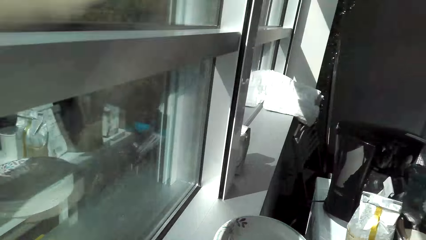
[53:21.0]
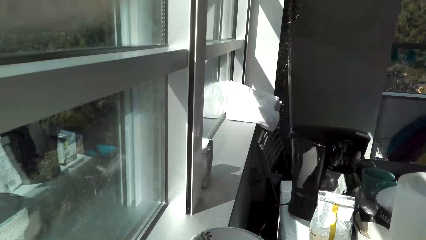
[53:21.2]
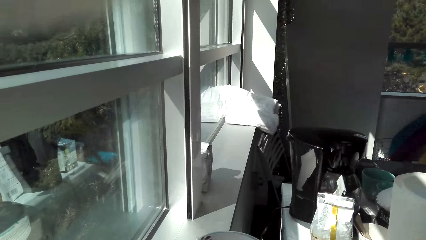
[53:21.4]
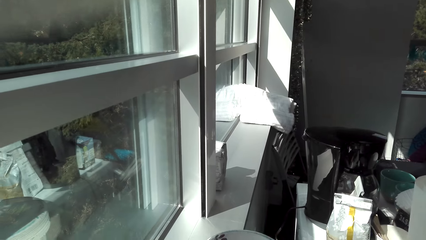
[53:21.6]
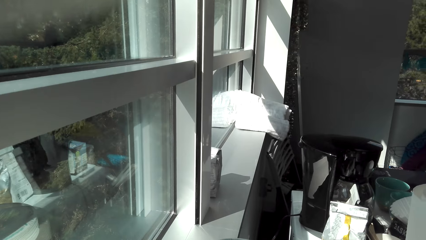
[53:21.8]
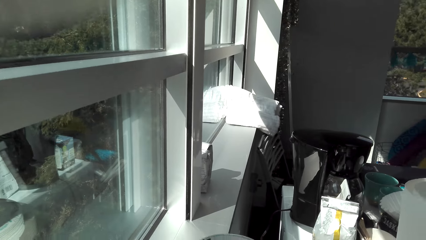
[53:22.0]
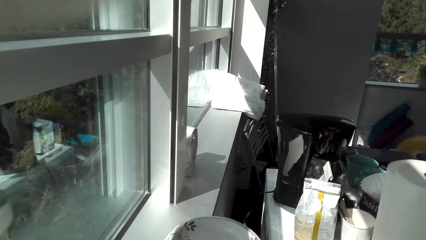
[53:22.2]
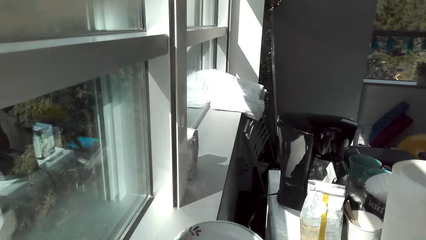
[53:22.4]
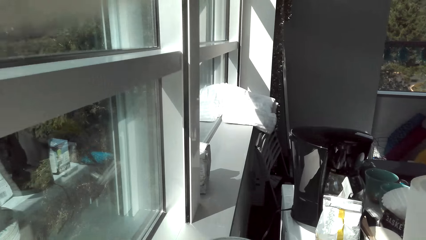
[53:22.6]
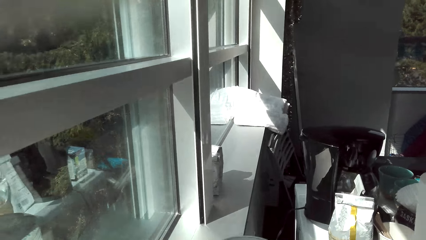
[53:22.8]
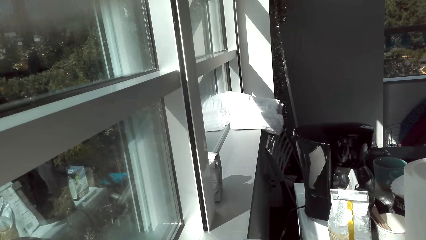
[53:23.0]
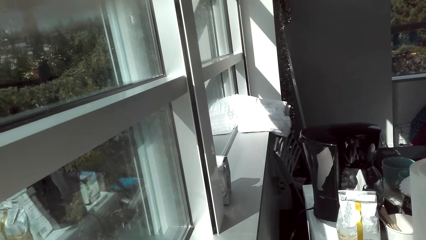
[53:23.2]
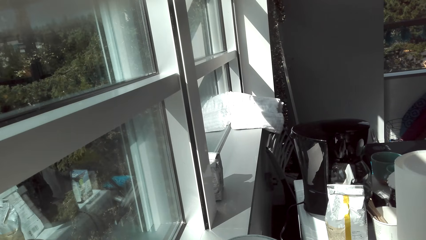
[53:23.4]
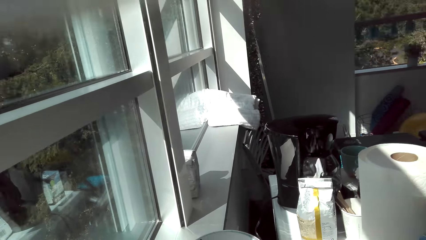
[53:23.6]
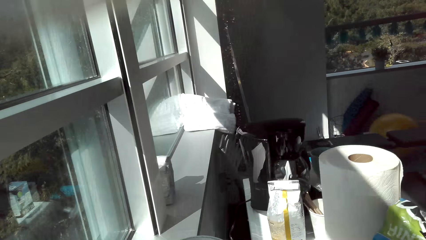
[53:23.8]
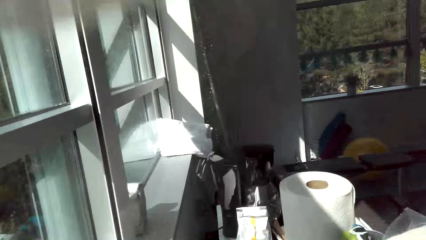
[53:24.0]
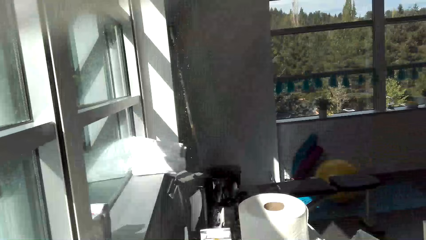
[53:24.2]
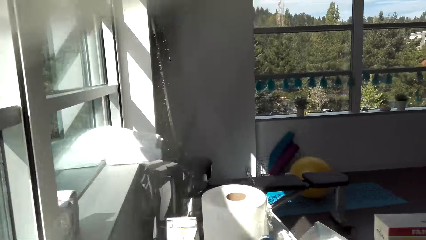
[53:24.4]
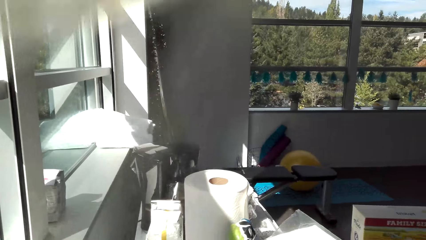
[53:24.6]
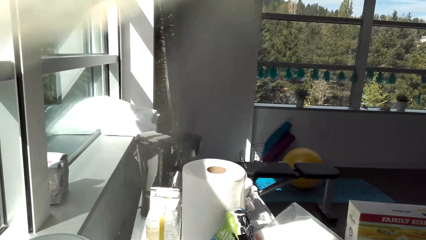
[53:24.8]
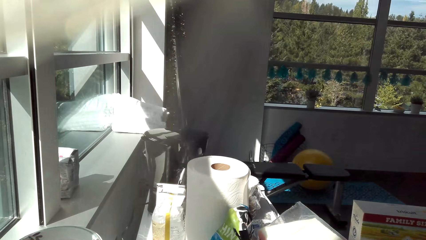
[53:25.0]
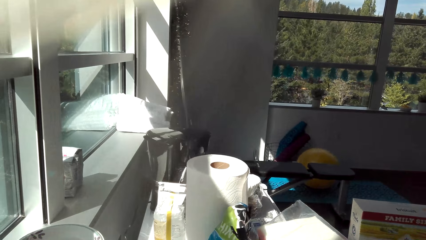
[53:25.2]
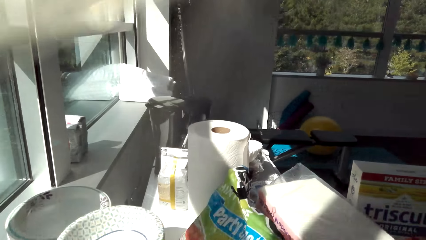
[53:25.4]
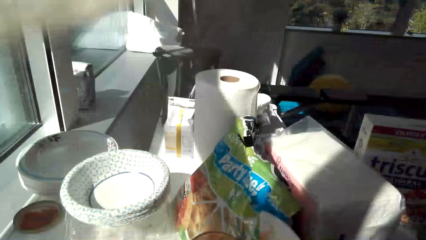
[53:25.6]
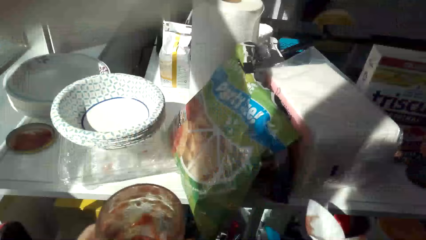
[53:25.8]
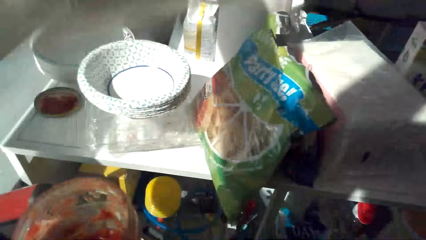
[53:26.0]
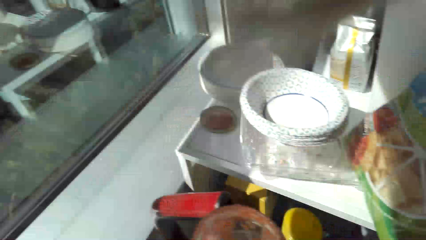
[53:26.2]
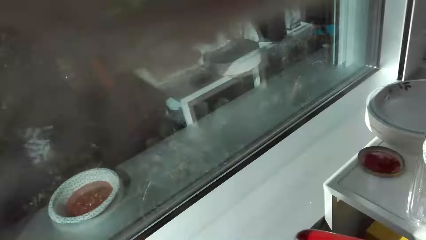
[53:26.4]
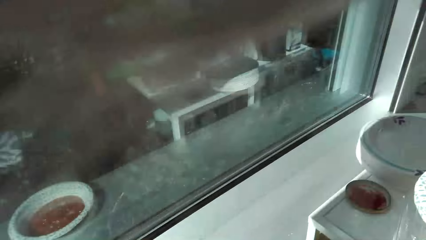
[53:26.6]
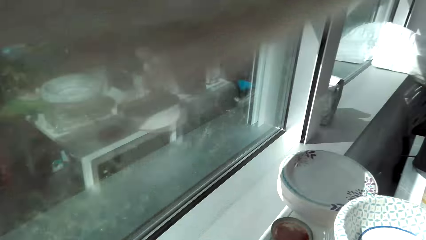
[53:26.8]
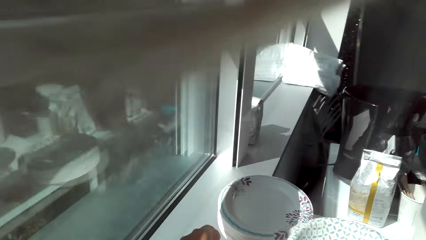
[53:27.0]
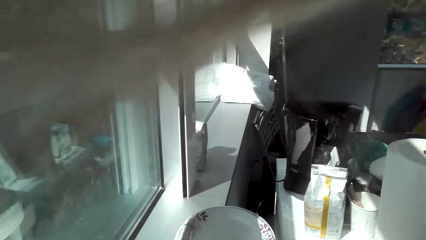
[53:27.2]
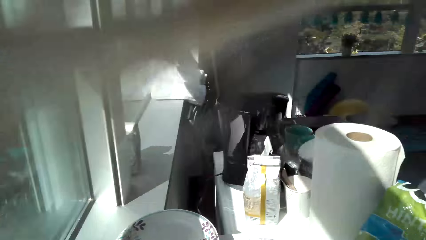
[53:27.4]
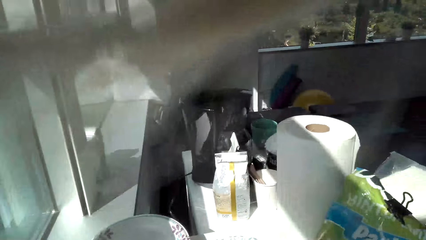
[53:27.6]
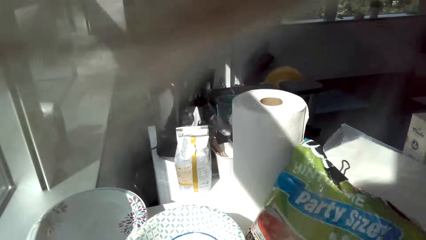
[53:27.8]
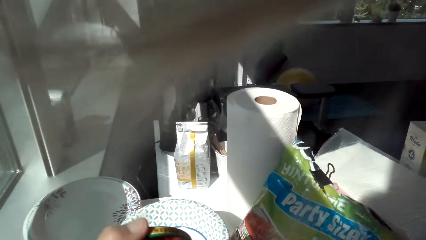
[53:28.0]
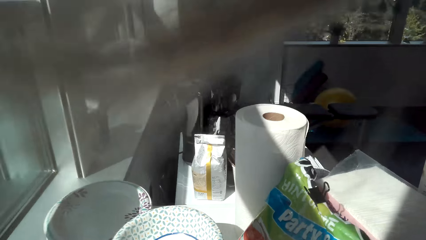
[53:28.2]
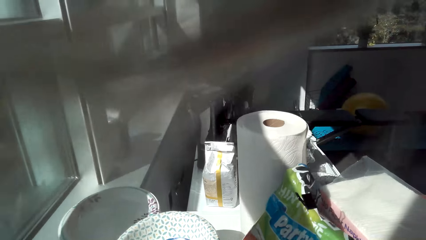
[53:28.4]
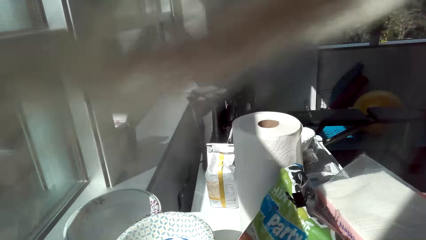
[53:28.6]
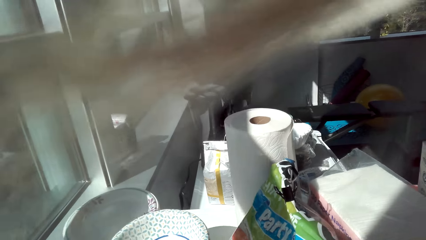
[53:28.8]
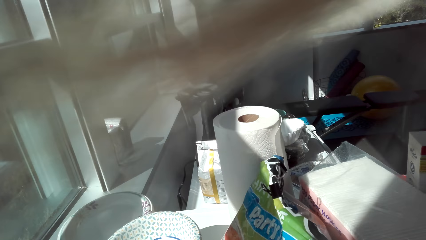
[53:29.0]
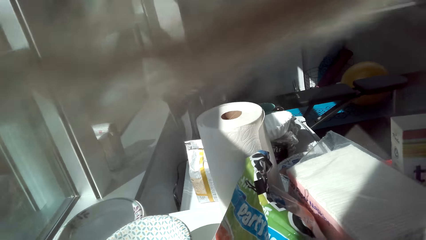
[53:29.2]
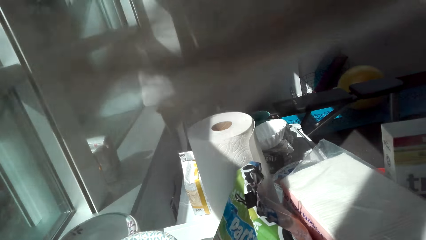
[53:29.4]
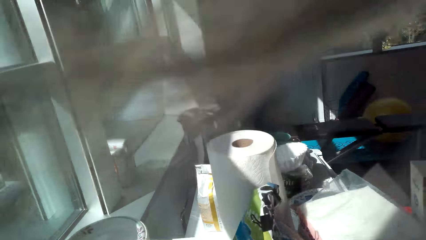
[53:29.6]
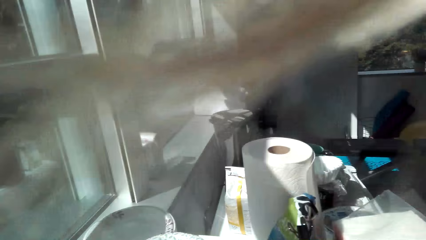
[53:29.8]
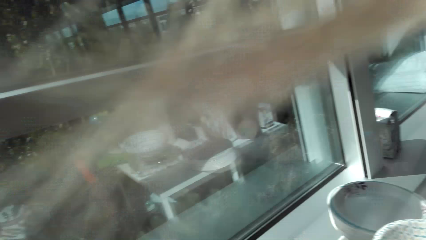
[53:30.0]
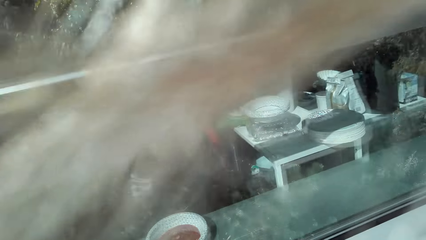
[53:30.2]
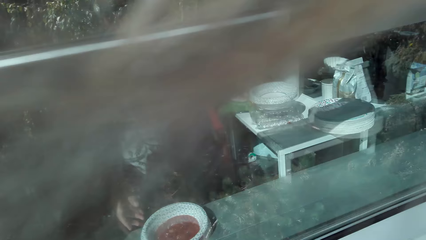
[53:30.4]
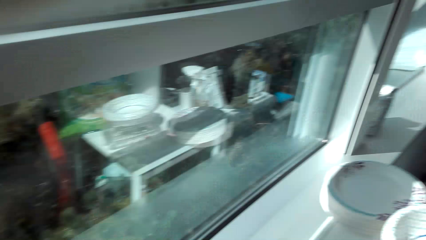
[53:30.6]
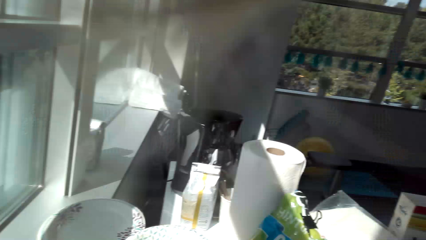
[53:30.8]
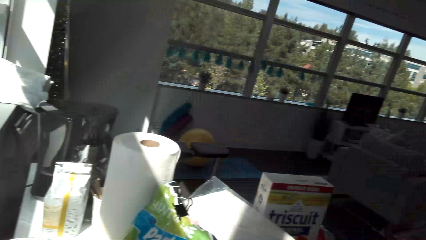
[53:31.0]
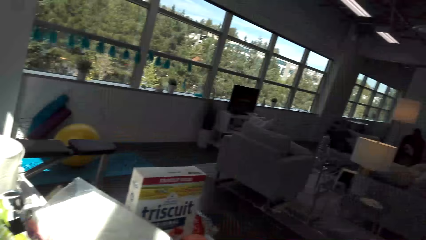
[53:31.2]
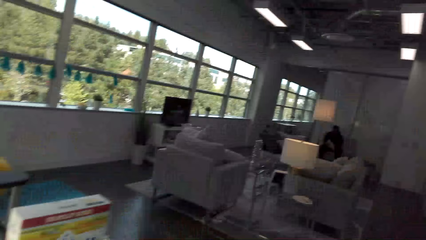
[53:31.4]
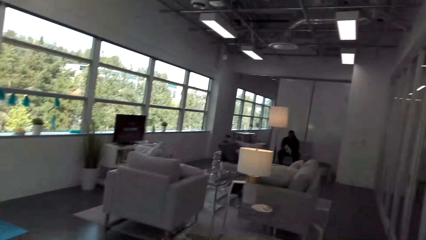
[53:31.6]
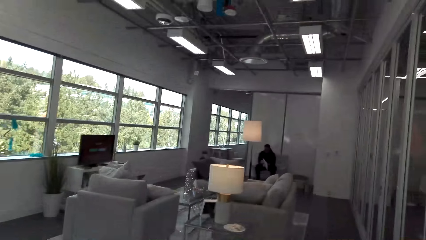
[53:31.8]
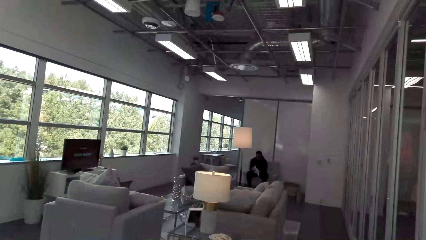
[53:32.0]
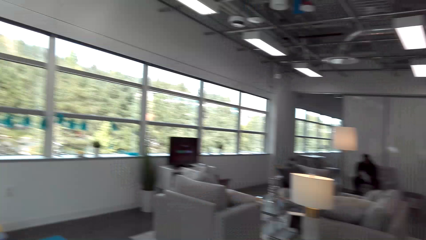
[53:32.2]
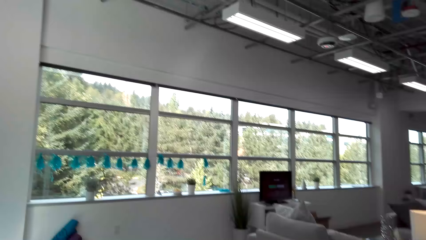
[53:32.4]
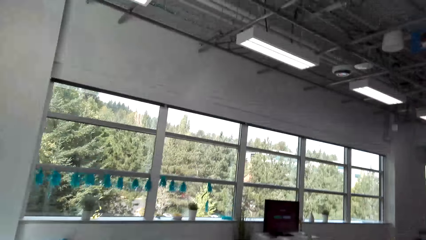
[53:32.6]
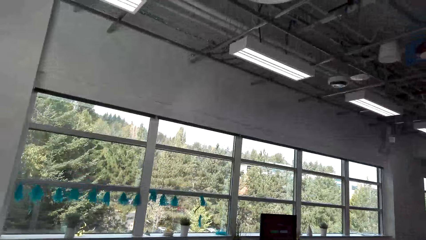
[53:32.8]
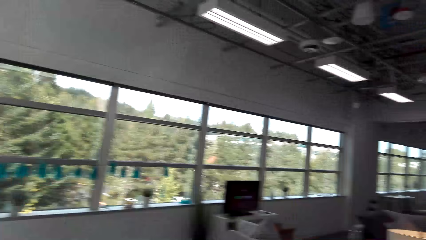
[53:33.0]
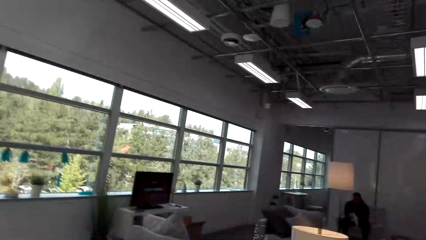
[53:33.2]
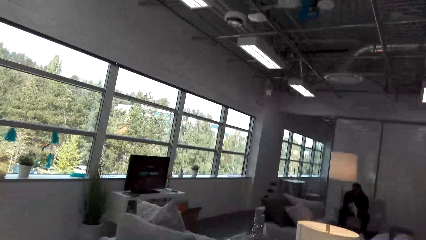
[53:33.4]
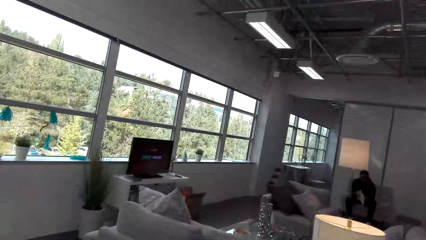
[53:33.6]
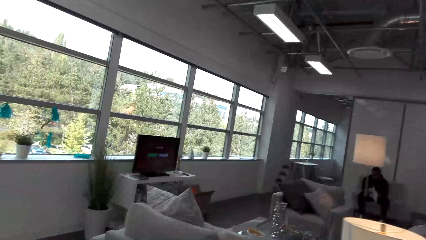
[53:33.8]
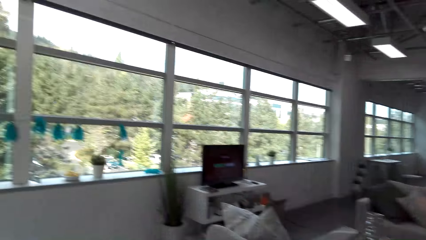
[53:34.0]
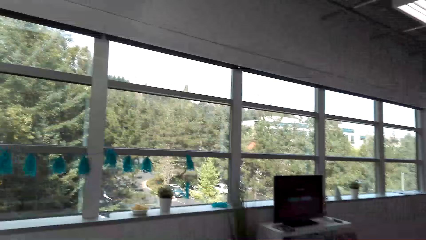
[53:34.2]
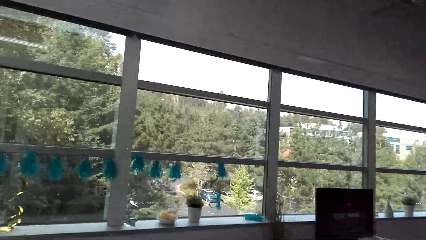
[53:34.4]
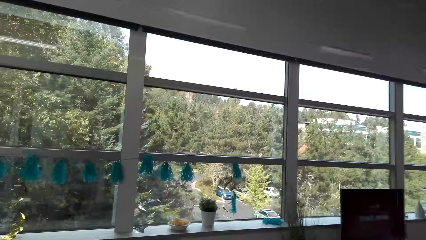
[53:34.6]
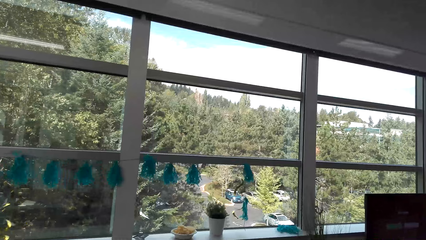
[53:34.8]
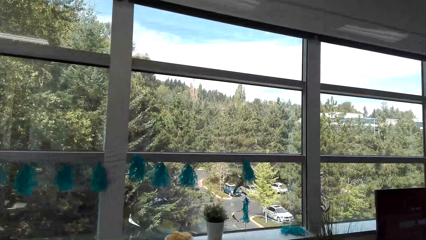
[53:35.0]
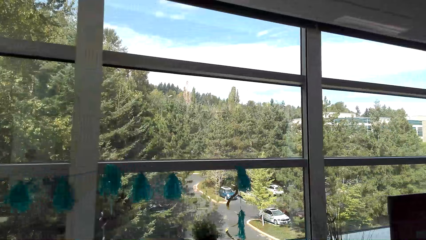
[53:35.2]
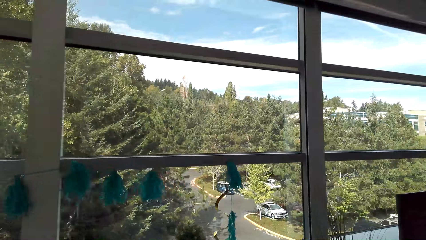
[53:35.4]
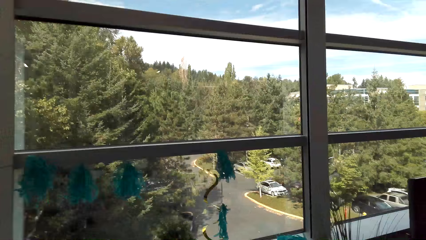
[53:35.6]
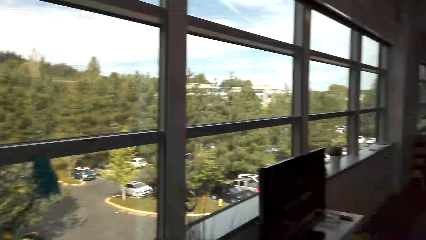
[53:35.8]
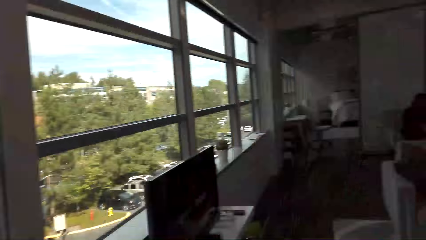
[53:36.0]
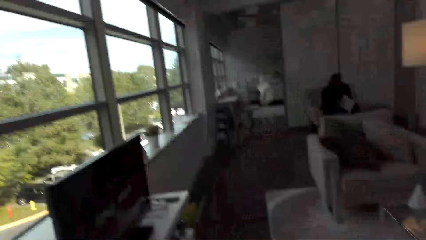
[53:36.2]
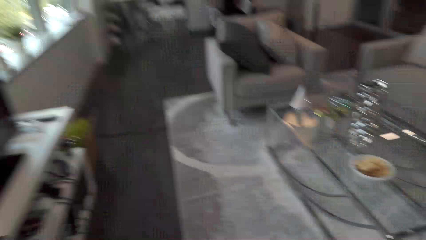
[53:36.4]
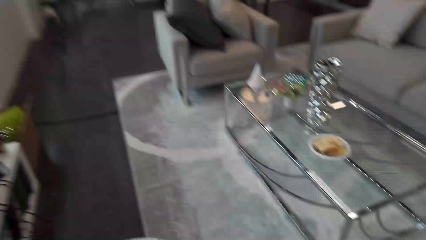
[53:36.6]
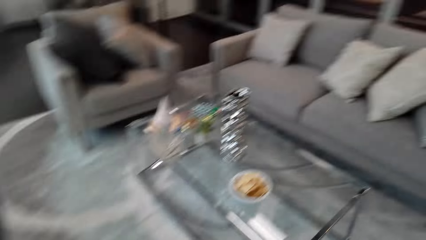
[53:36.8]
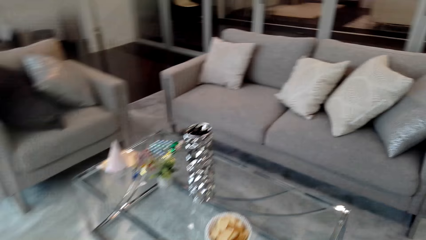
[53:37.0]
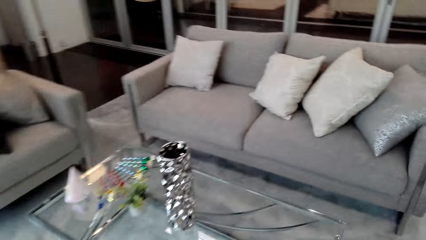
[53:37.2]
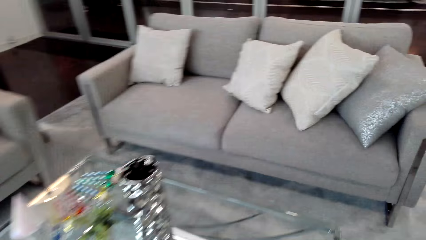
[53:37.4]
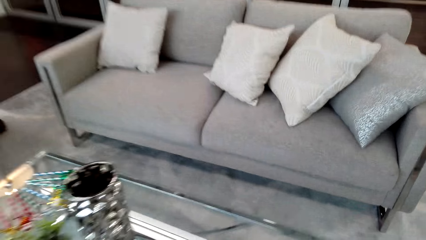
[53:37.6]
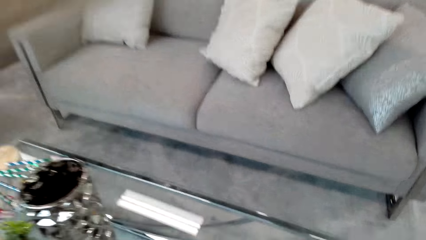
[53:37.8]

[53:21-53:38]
The camera wearer looks around. He holds a jar or soup plate with his left hand. He looks around. He walks around. A man sits on the chair. The camera wearer stares at the man. The man sits on the chair repeatedly. The camera wearer walks in the living room.
